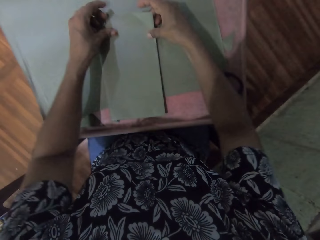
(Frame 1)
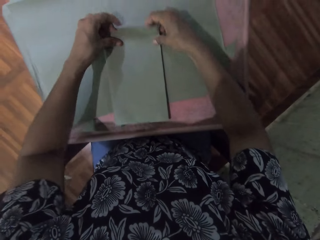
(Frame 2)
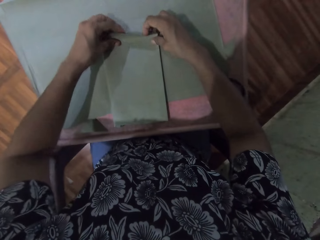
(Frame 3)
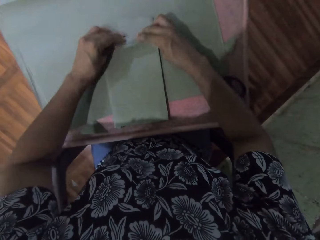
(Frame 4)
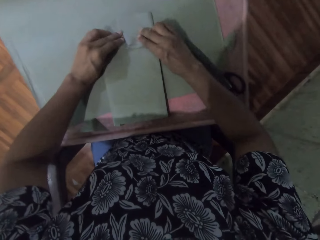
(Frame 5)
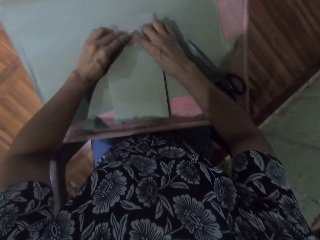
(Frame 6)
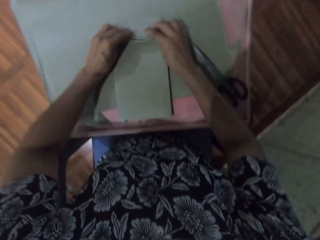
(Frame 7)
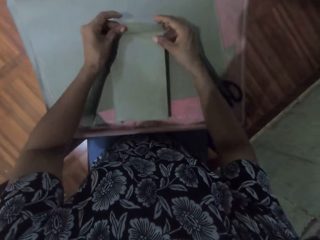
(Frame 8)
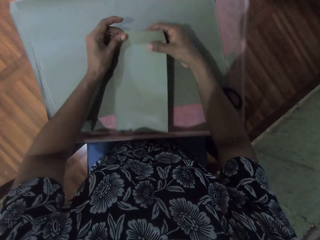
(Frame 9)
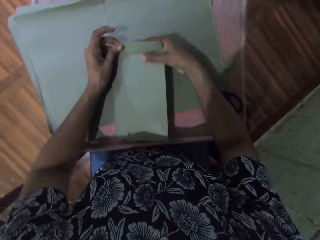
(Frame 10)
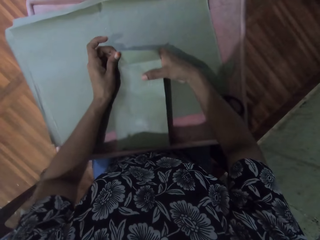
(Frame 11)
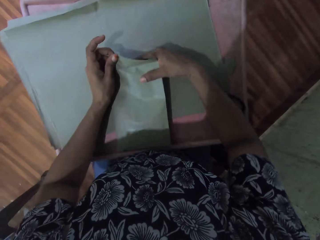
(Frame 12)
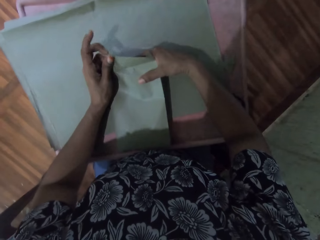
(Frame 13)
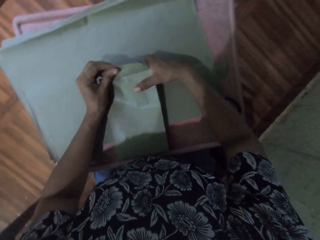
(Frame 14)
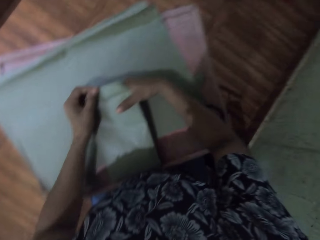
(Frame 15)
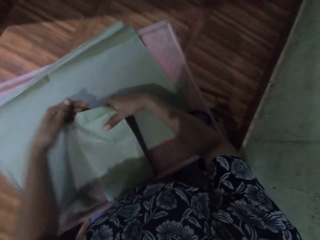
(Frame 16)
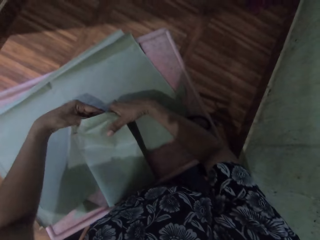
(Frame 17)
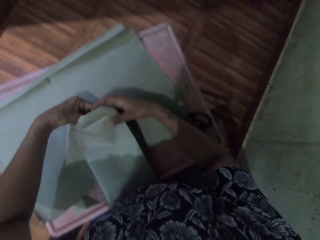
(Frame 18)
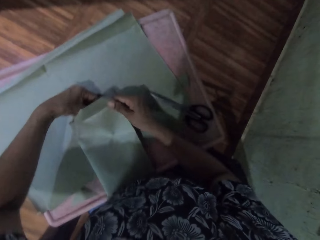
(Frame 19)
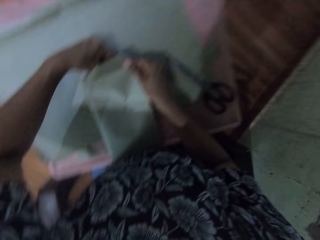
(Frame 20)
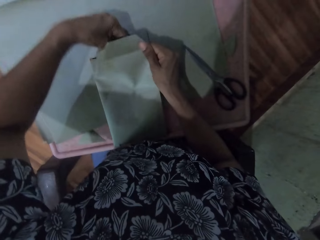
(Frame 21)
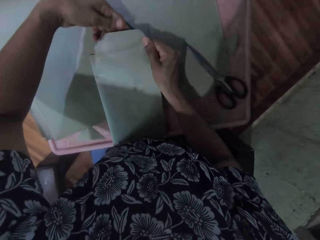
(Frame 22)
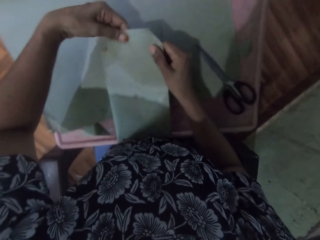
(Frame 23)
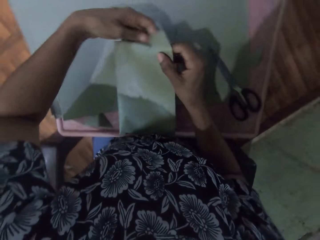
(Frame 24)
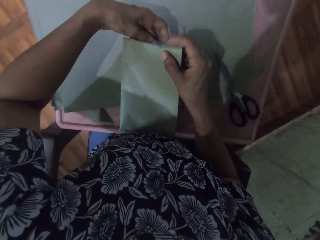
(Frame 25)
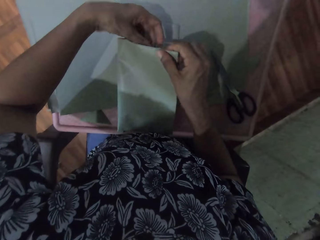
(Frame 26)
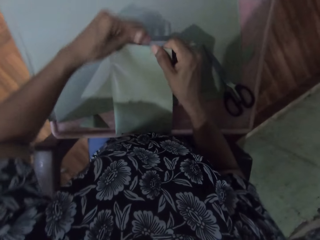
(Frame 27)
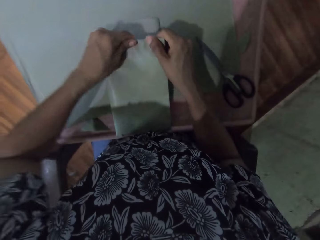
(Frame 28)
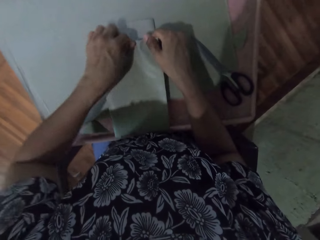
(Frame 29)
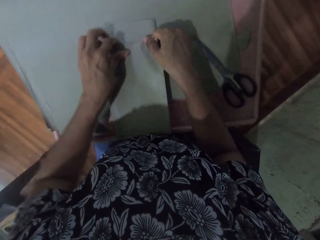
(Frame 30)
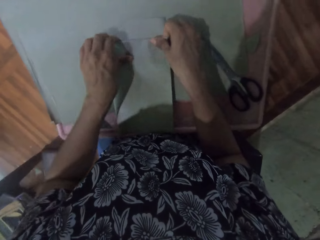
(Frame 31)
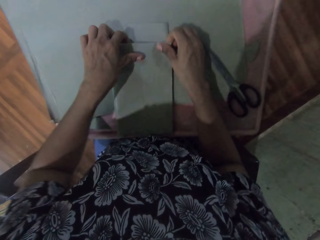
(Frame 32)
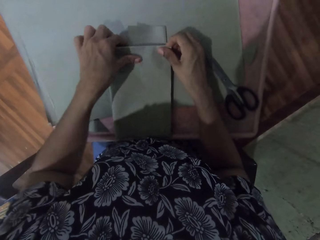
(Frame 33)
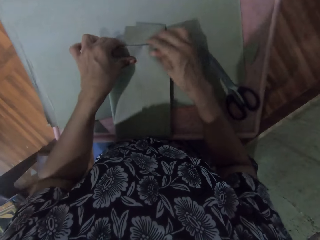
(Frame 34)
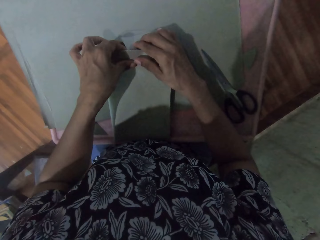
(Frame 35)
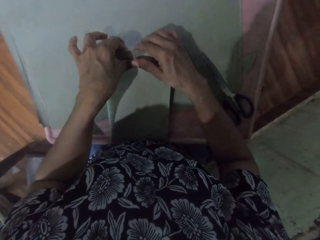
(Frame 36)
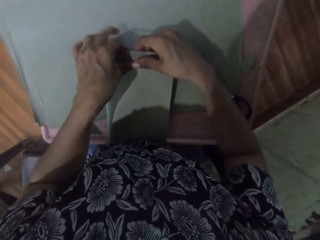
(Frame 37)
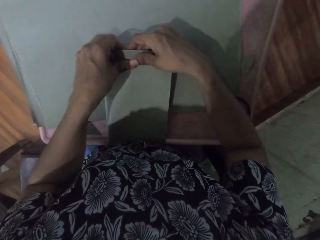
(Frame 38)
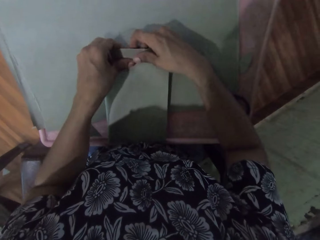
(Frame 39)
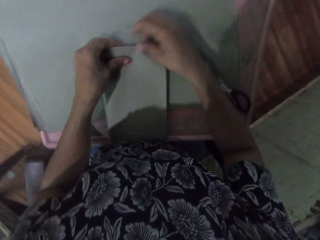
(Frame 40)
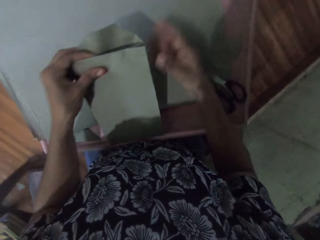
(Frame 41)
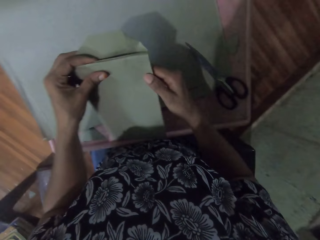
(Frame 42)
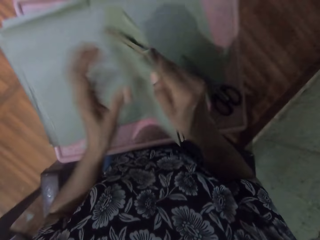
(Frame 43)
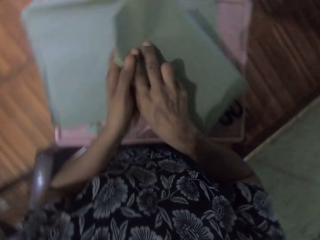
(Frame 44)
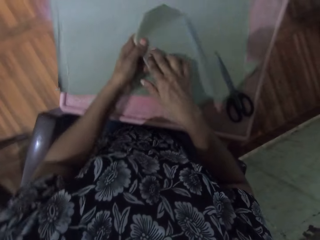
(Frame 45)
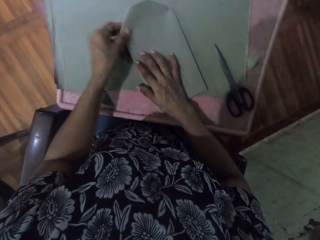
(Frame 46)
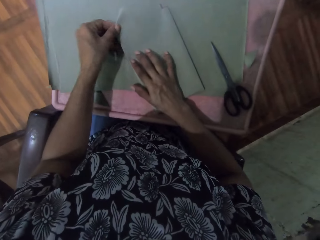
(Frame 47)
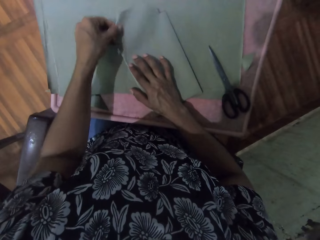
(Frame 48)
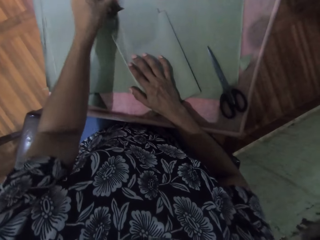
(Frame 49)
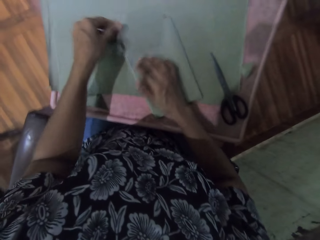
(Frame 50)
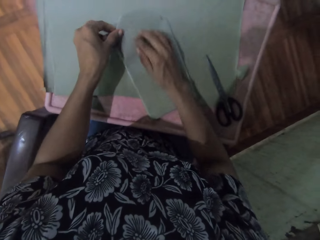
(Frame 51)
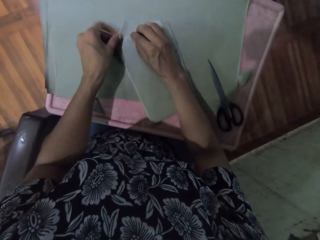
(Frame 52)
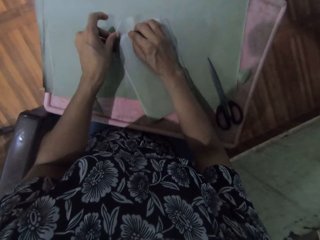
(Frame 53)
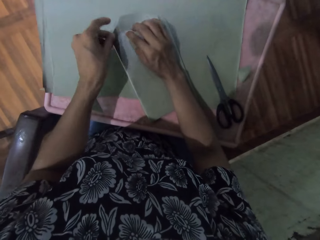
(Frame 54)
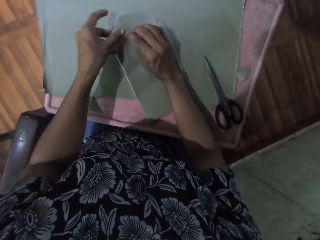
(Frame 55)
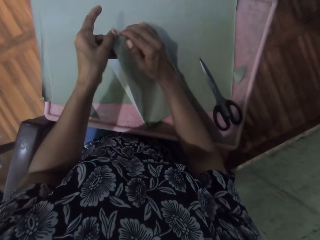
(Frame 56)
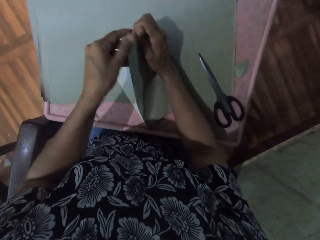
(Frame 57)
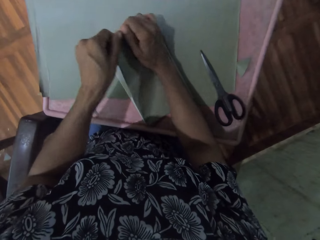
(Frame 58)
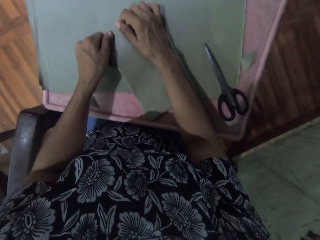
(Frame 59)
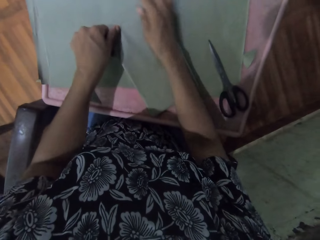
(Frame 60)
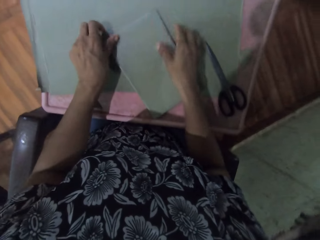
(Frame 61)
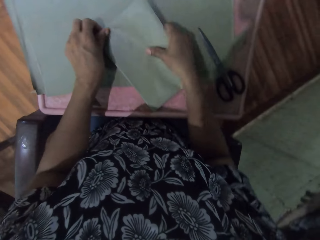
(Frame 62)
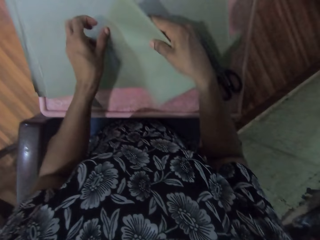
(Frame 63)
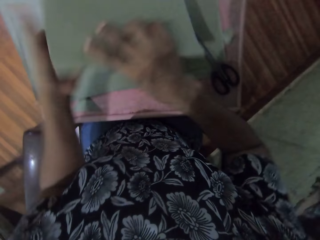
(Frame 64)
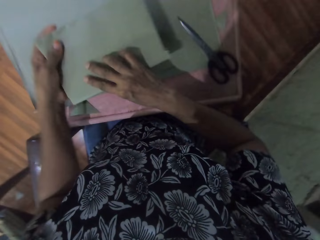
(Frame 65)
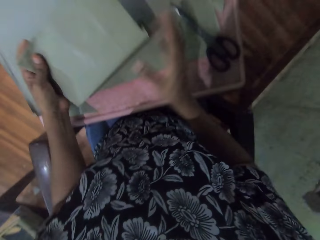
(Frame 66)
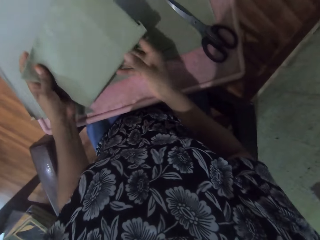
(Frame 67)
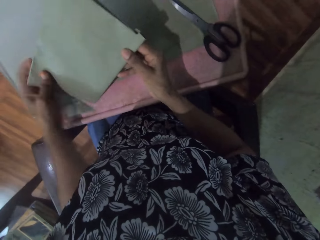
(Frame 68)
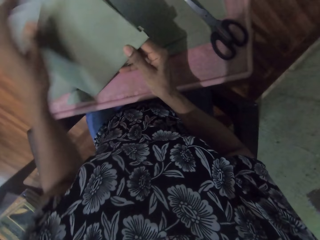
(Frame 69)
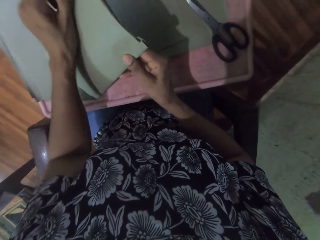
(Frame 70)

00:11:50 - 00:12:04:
The camera wearer flips the wrapped book on the table with both hands. She wraps the brown paper around the book on the table with both hands. She flips the wrapped book on the table with both hands. She passes the wrapped book from her left hand to her right hand.

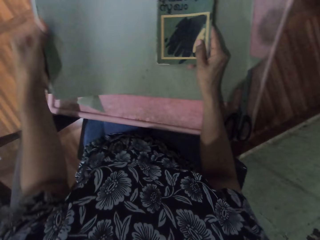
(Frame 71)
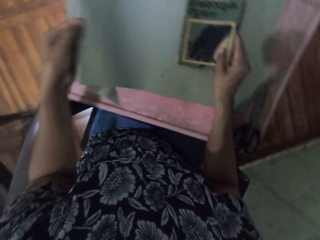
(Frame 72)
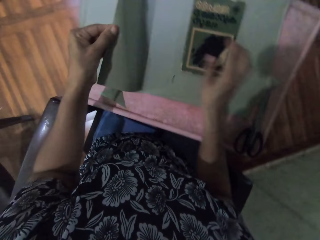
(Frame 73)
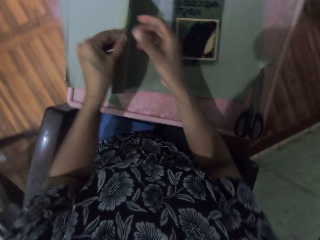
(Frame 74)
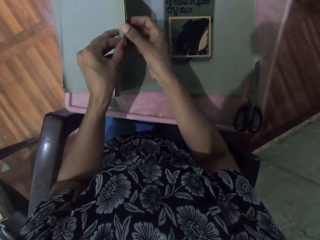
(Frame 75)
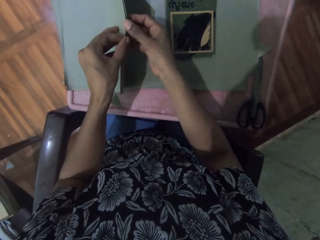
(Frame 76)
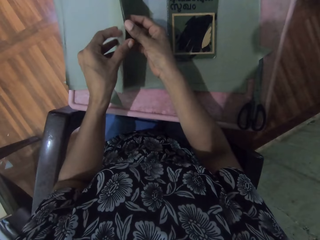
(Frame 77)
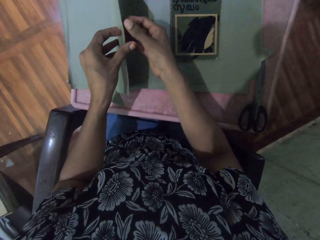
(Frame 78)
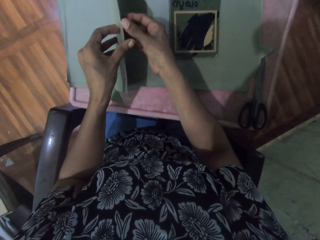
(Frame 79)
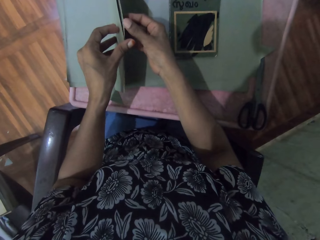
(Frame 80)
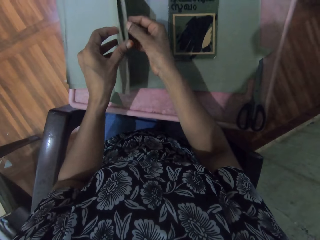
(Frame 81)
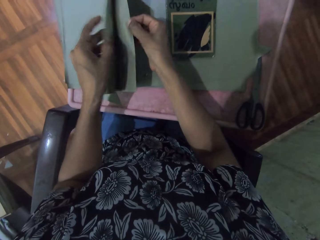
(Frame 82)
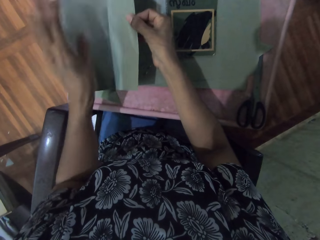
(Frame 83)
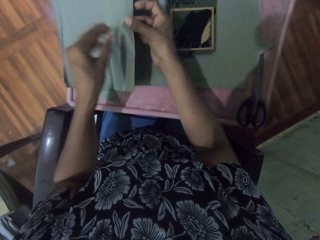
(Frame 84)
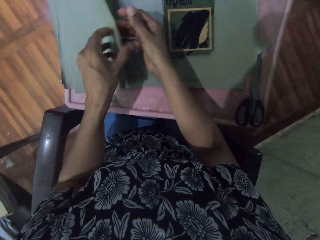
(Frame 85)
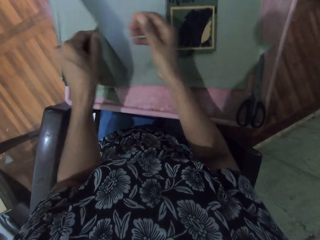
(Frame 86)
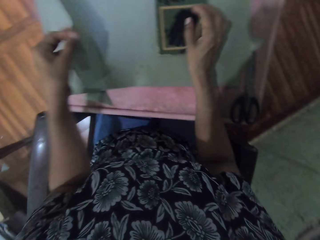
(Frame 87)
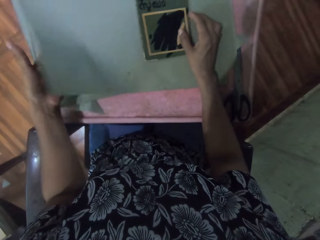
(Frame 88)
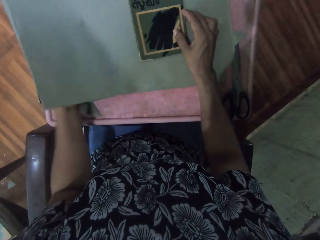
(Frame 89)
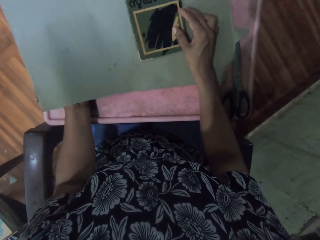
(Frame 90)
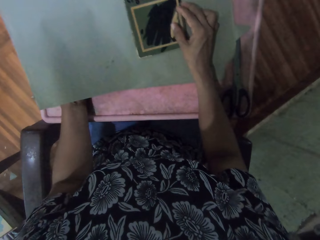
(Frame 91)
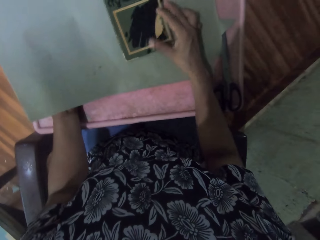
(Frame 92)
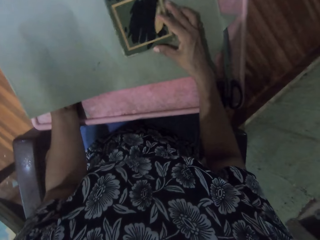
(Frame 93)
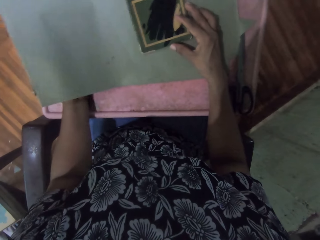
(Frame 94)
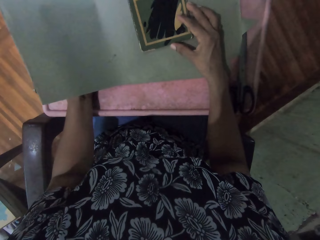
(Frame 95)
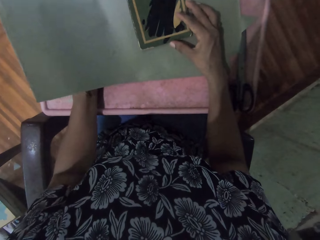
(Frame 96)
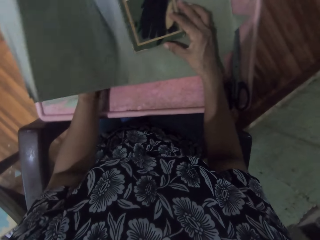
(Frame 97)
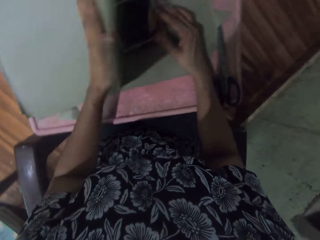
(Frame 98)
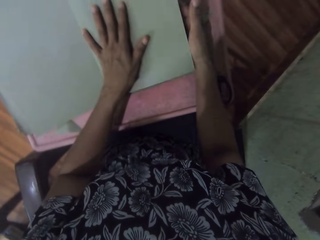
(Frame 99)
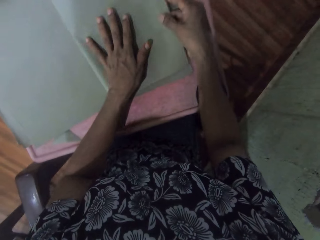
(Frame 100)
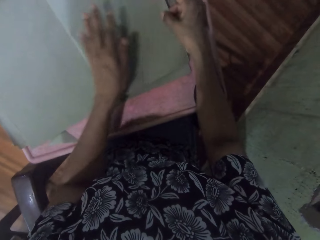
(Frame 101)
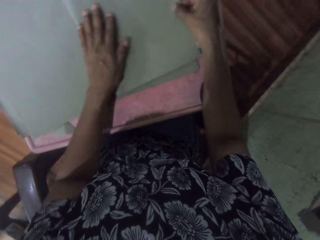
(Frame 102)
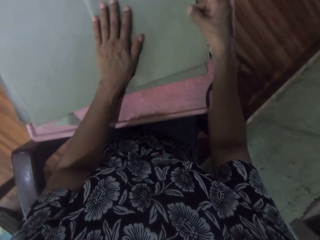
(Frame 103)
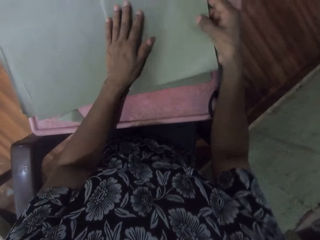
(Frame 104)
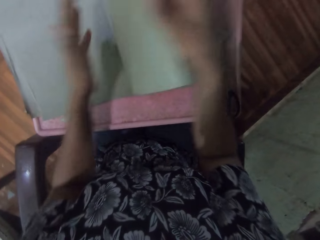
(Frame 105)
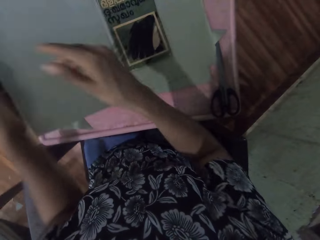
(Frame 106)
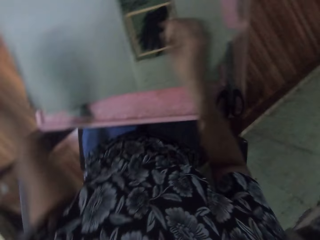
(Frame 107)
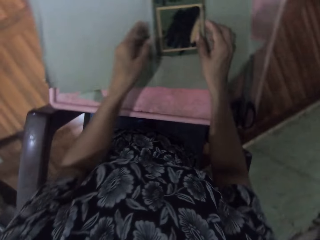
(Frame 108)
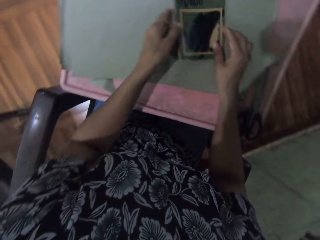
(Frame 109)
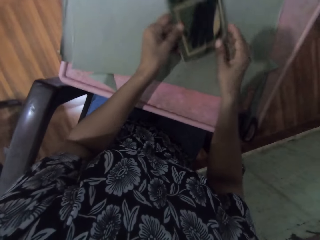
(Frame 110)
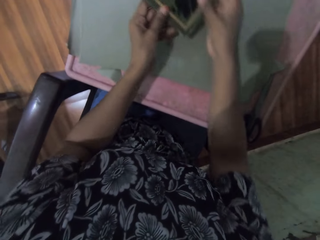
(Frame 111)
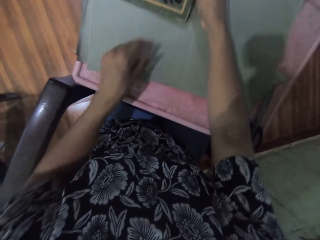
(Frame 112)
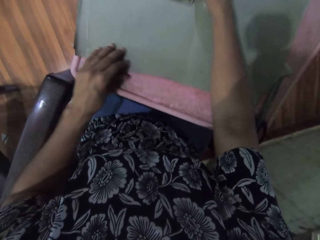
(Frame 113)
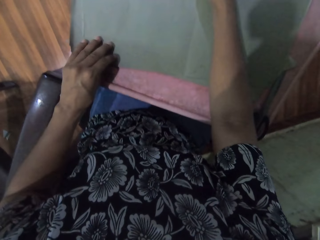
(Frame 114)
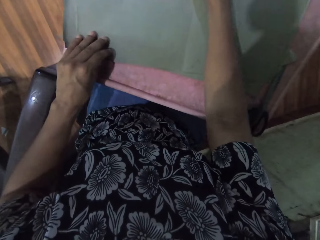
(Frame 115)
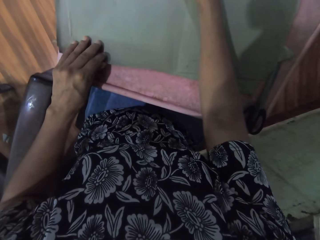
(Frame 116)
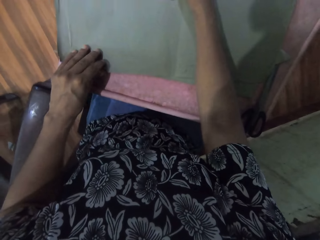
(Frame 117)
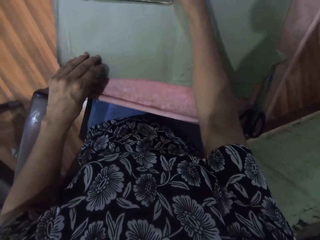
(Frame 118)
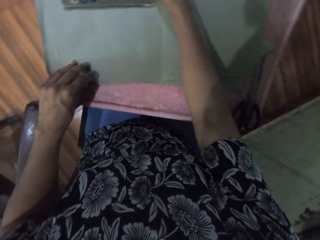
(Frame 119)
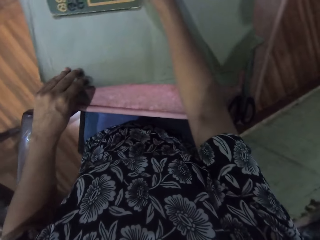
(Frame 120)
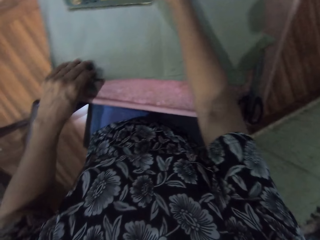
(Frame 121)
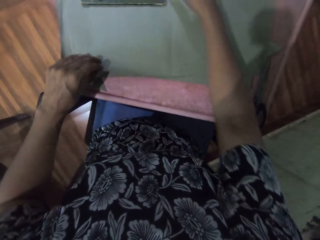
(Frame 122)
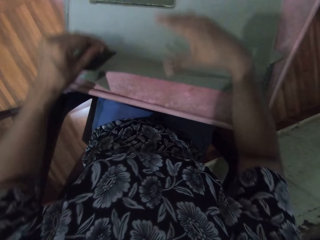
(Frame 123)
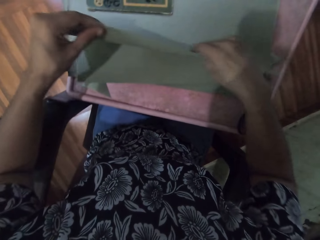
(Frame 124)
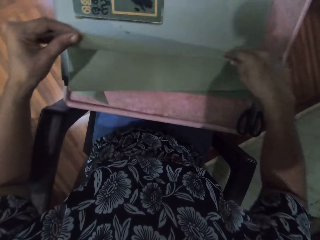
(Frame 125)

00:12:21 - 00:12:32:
The camera wearer holds some brown papers with her left hand. She removes a brown paper from the brown papers in her left hand with her right hand. She drops the brown paper on the table with her left hand. She passes the brown paper from her right hand to her left hand. She adjusts the book on the brown paper with her right hand. She wraps the brown paper around the book on the table with her left hand. She wraps the brown paper around the book on the table with both hands. She unwraps the brown paper around the book on the table with her right hand. She picks up the book from the brown paper with both hands. She drops the book on the brown paper with her right hand. She holds the brown paper on the table with her left hand.
